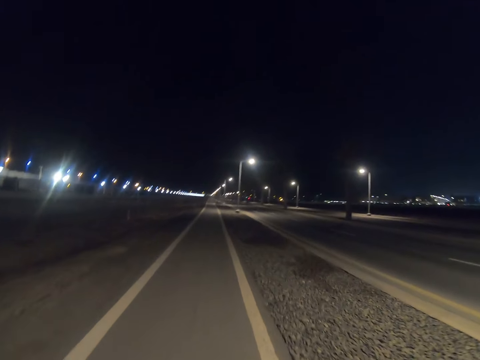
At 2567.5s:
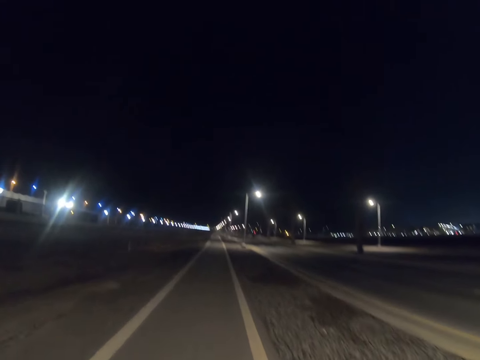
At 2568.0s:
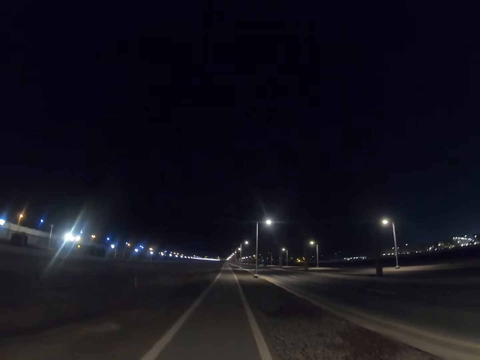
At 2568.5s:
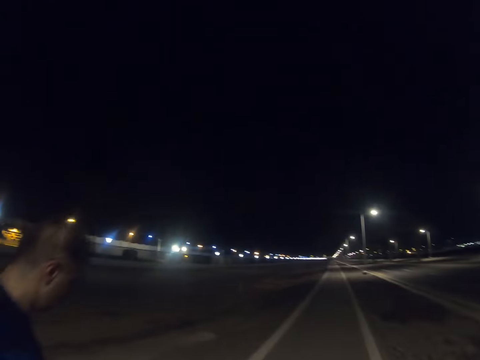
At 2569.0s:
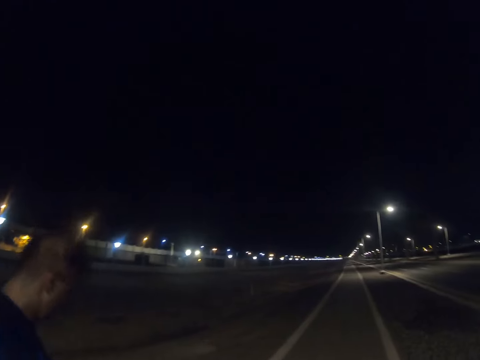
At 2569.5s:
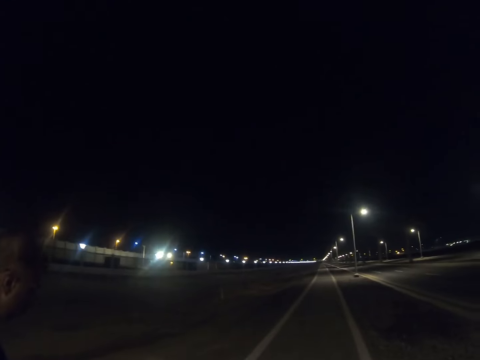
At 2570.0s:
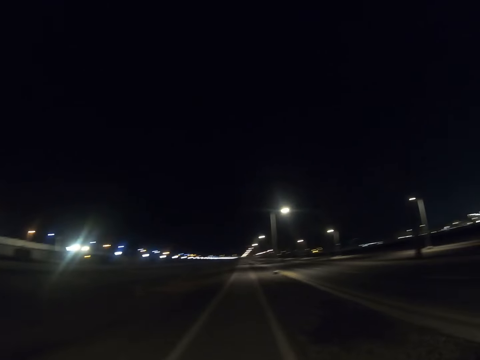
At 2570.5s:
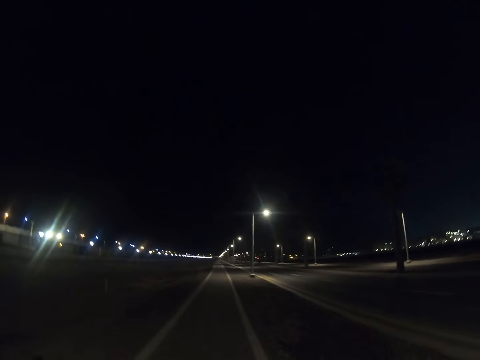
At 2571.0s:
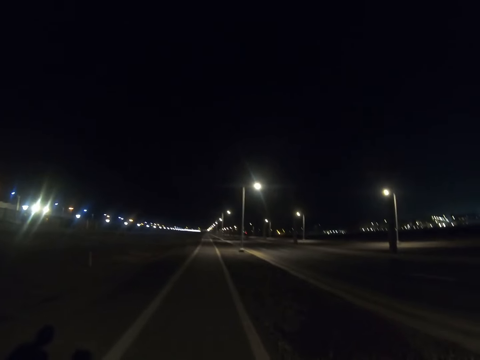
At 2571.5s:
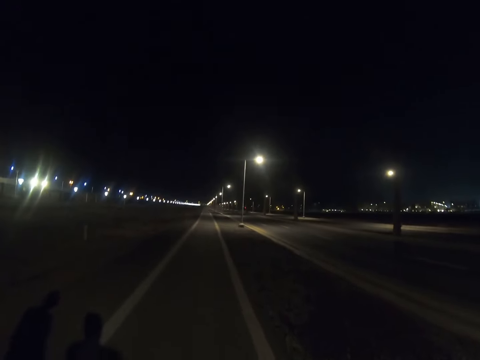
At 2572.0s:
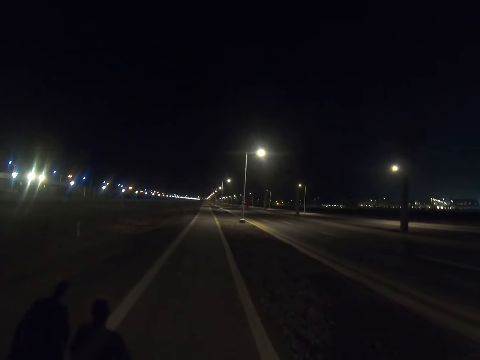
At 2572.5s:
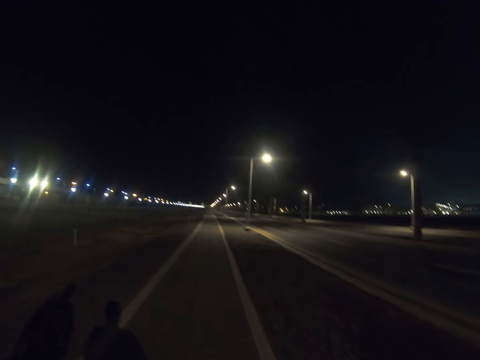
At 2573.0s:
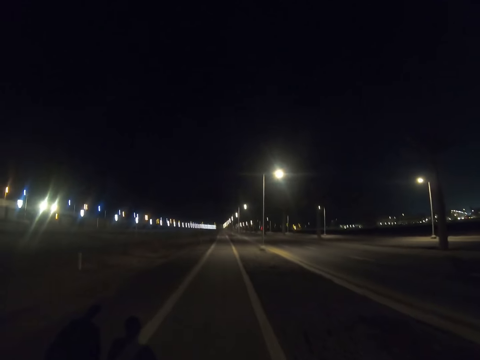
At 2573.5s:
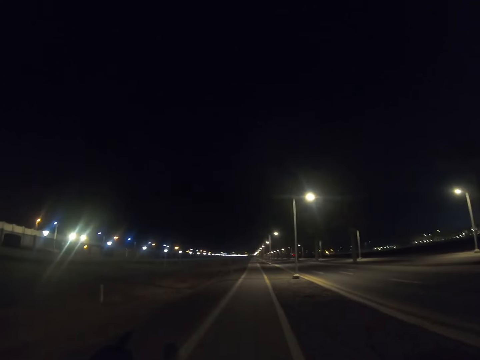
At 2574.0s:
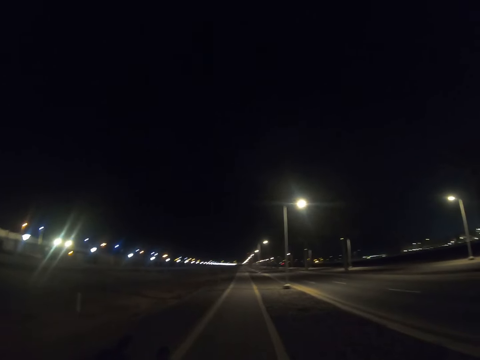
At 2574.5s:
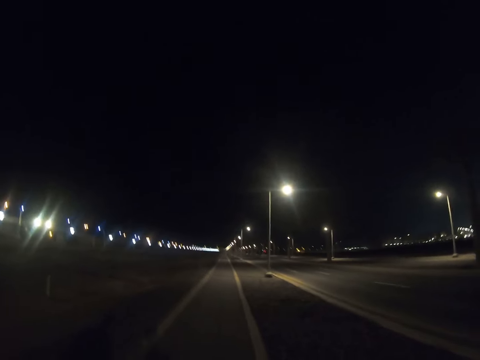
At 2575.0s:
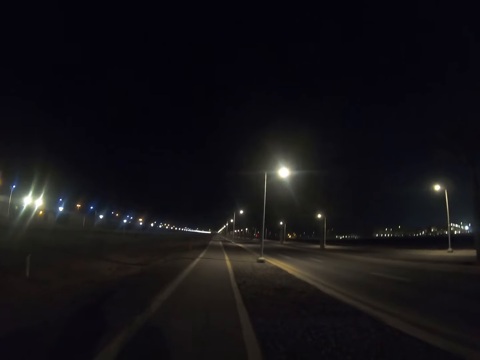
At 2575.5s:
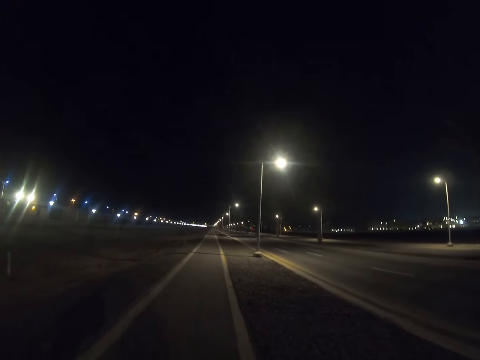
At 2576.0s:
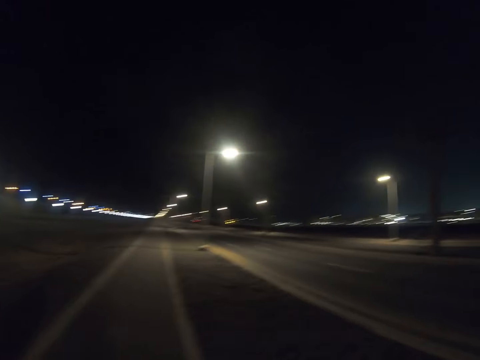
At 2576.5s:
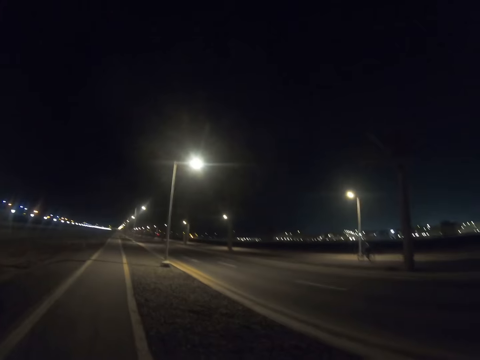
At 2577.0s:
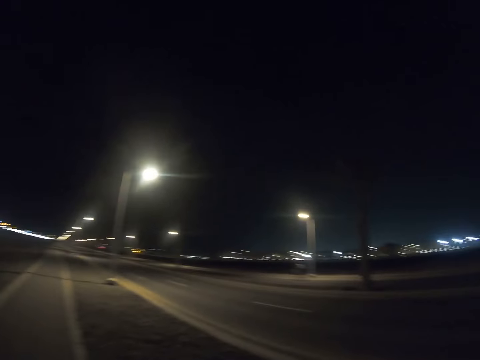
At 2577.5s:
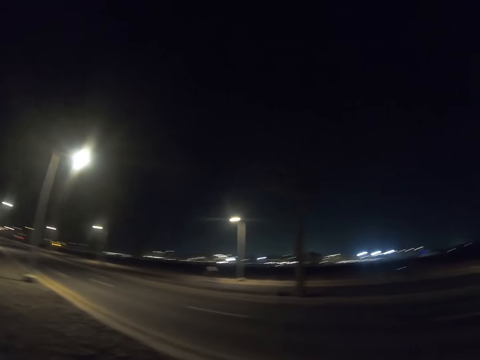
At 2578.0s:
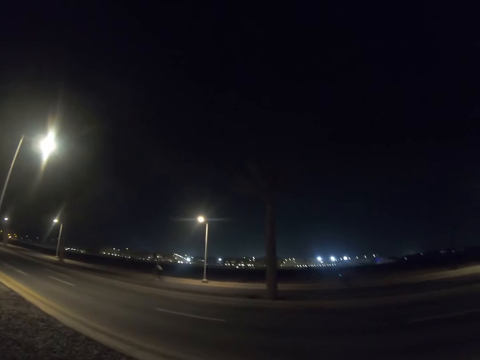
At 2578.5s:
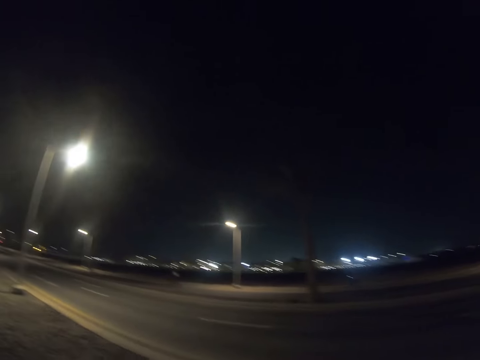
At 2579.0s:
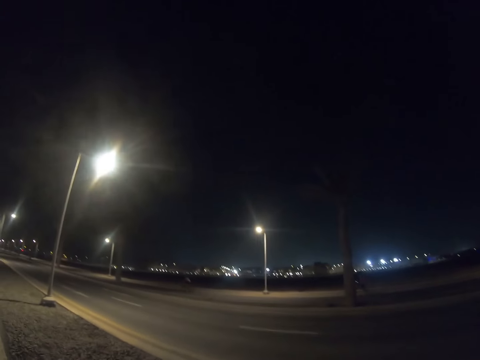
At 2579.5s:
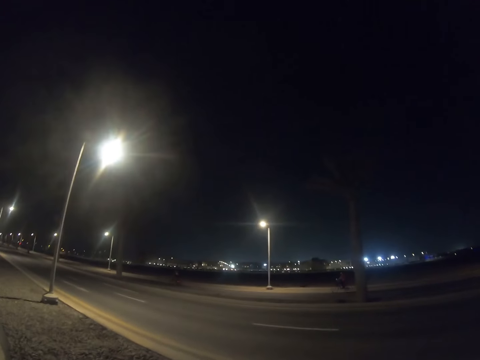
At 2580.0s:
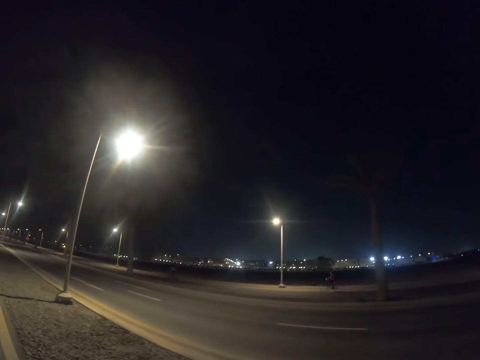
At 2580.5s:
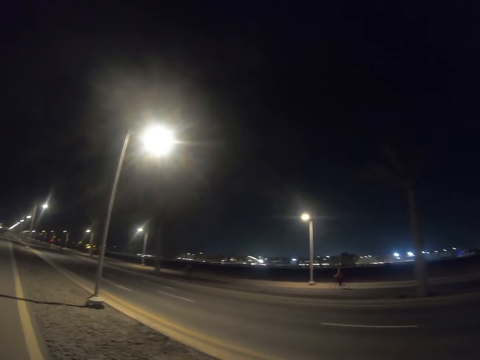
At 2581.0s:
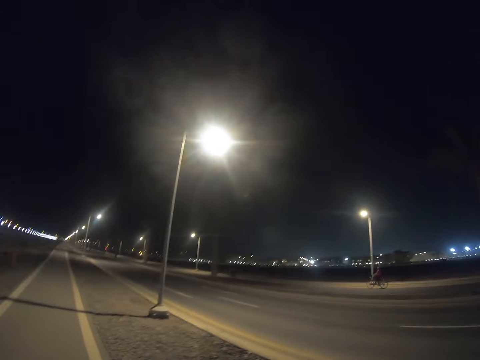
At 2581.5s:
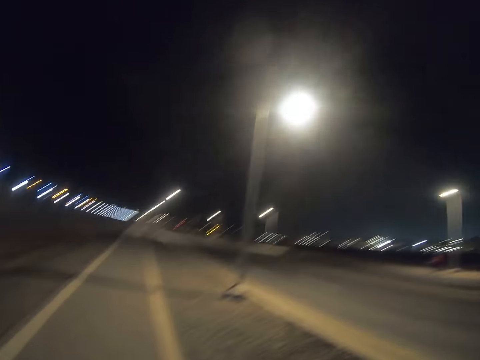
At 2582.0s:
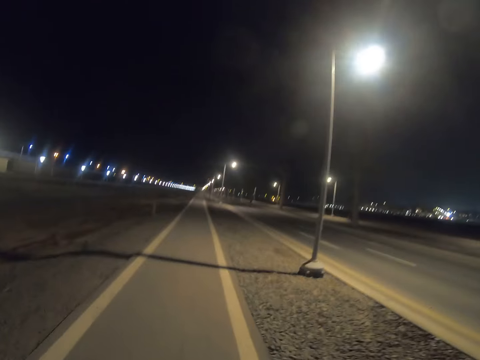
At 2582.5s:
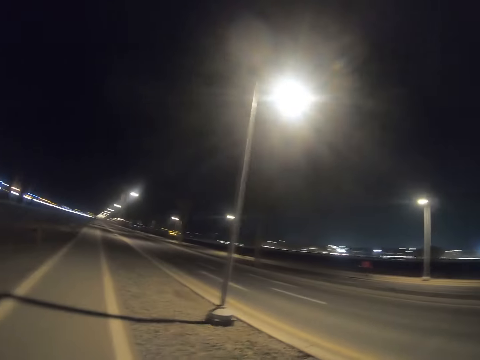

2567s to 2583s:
The camera wearer interacts with a man. A person moves the hand. The camera wearer walks along the road. Another person walks along the road. The camera wearer walks along the road. Another person rides the bicycle. Another person rides the bicycle. The camera wearer stares at the cyclists on the road.

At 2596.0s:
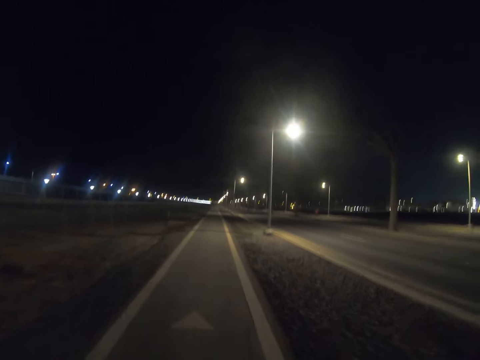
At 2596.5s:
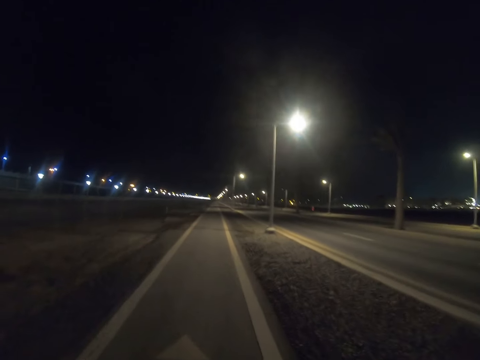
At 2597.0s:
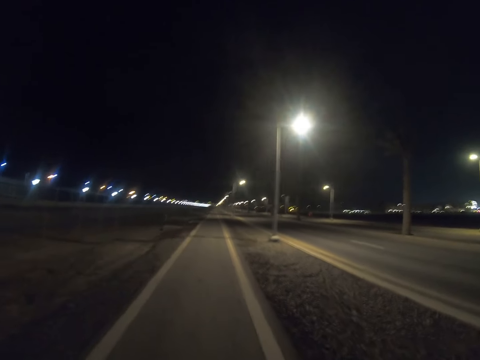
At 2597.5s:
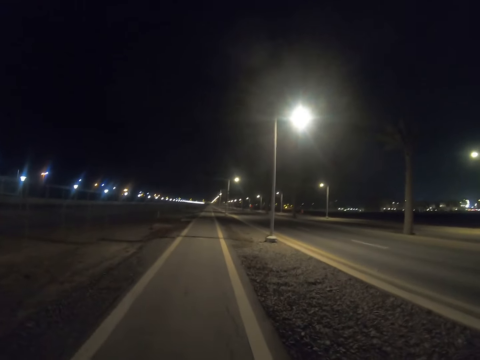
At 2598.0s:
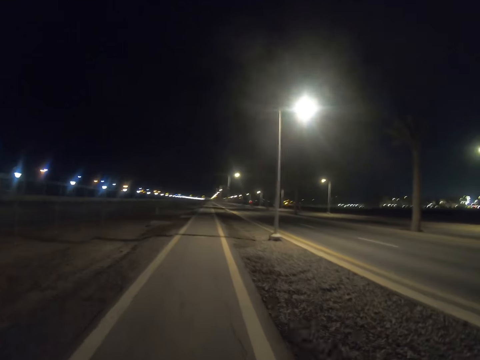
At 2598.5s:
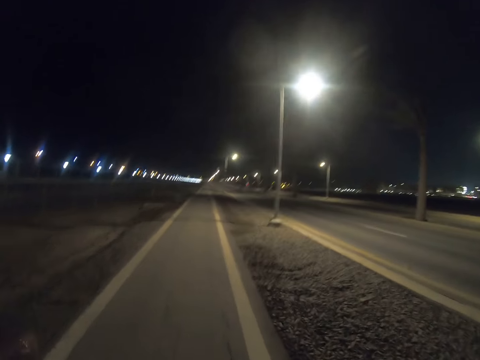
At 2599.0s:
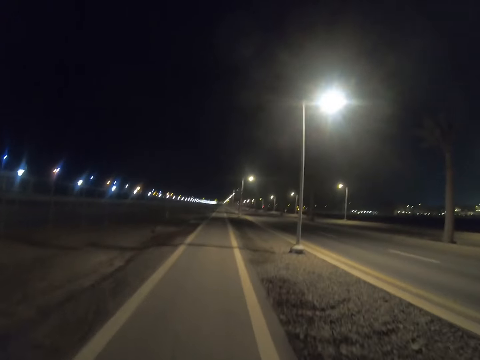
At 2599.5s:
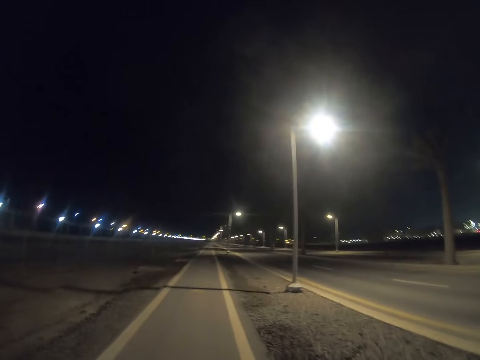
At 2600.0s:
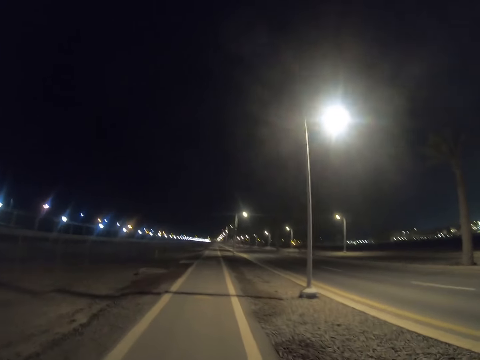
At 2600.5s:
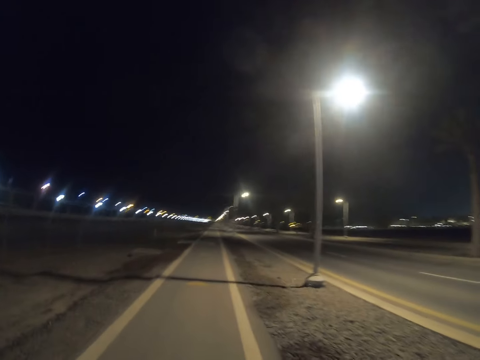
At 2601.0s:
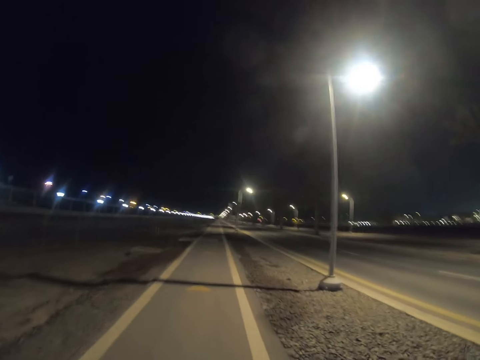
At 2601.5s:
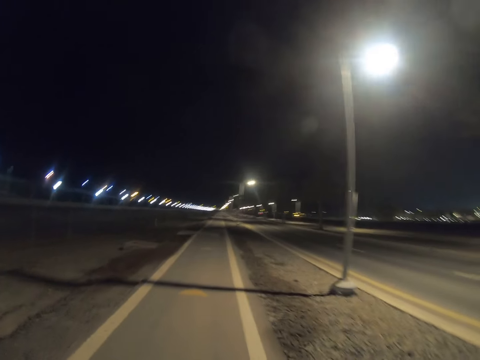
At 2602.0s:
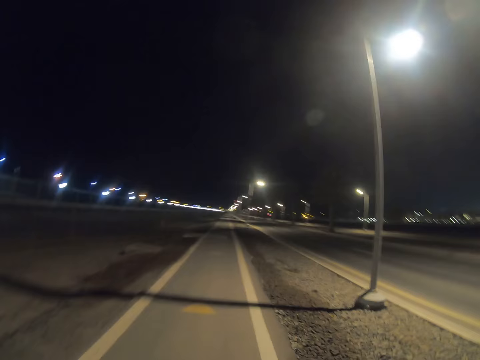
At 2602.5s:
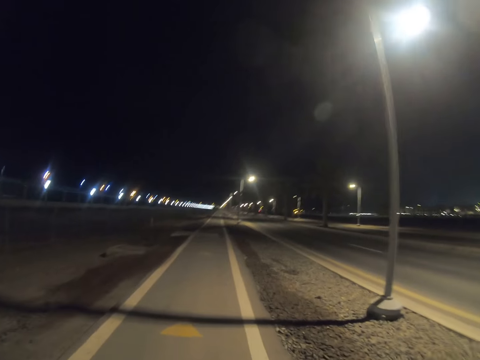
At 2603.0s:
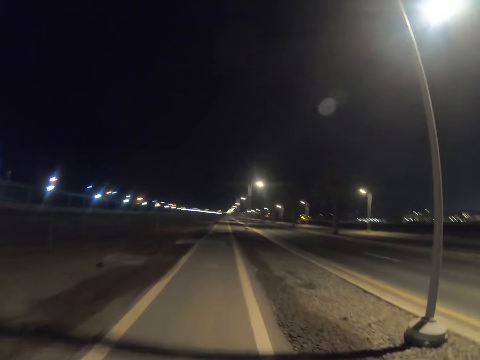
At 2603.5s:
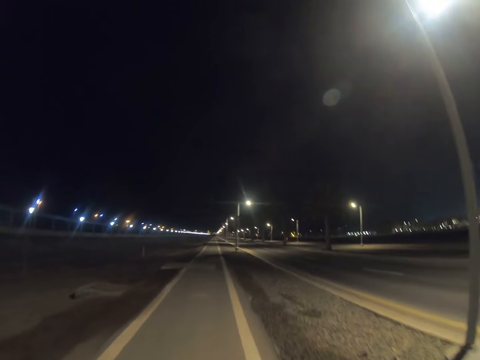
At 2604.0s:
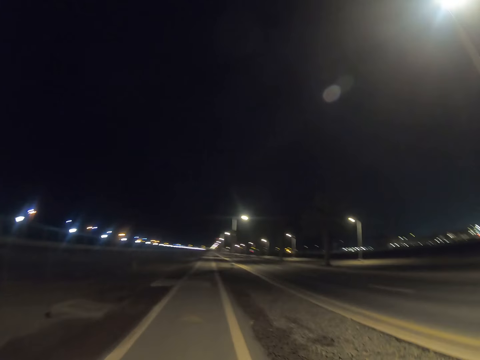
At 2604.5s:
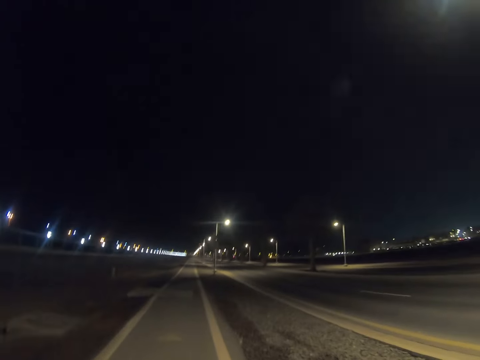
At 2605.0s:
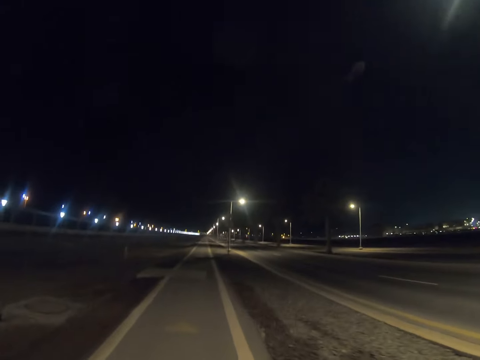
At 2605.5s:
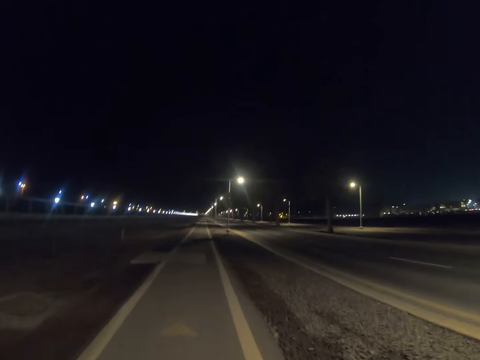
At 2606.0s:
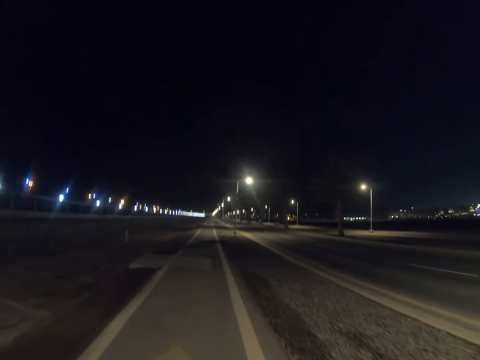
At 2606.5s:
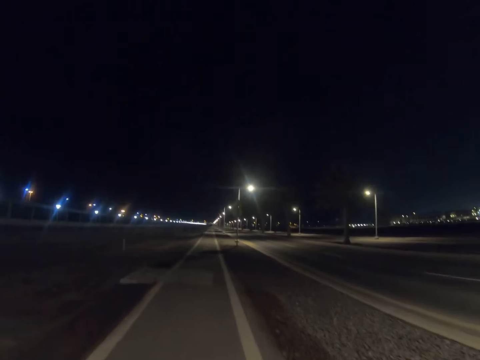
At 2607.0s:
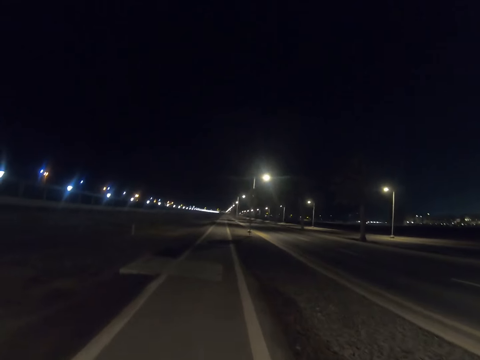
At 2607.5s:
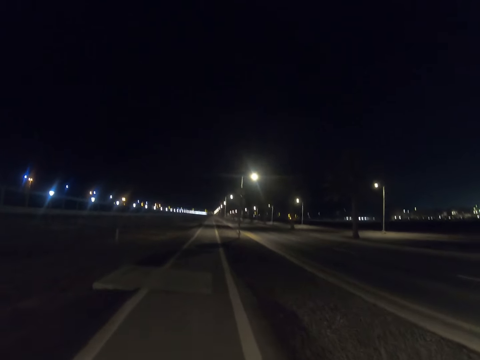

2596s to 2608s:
The camera wearer walks along the road.
